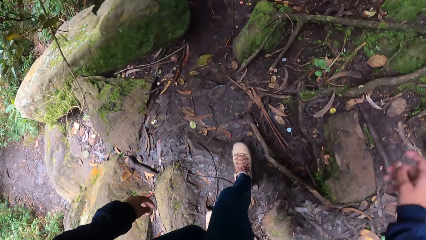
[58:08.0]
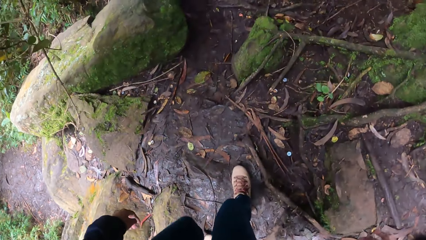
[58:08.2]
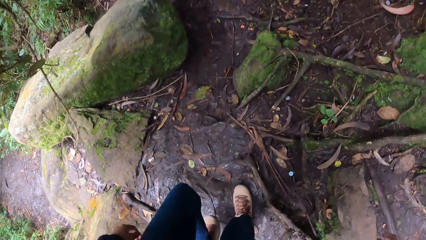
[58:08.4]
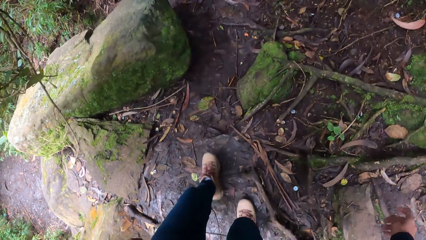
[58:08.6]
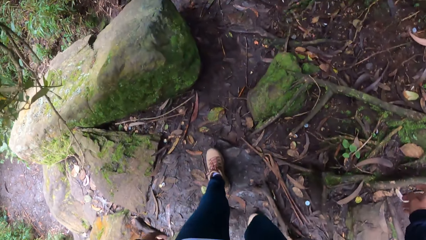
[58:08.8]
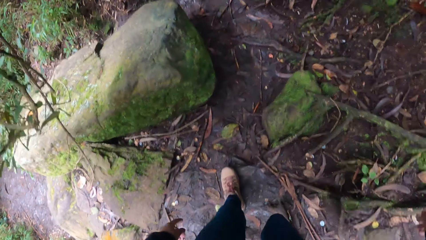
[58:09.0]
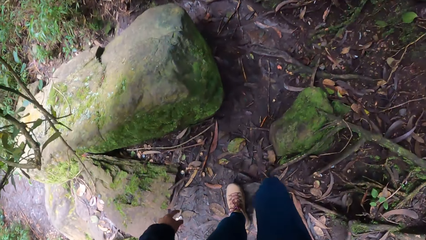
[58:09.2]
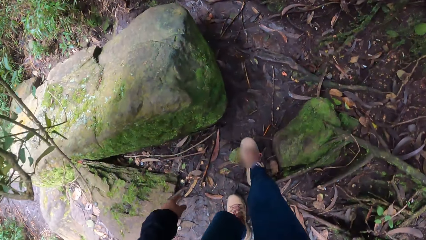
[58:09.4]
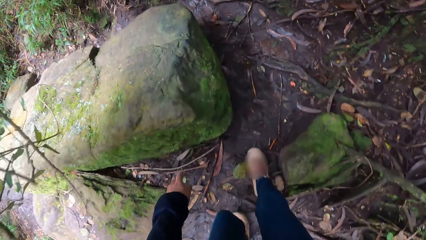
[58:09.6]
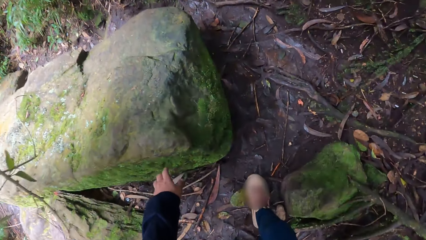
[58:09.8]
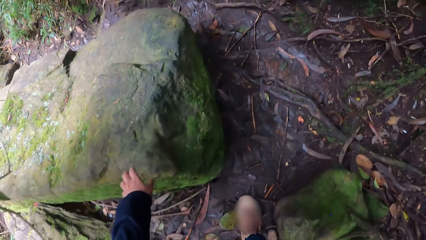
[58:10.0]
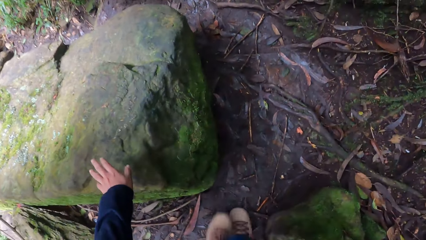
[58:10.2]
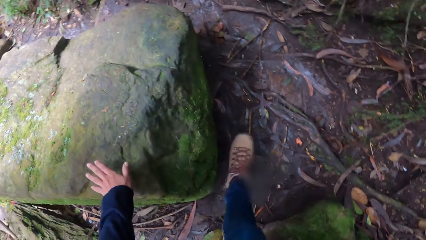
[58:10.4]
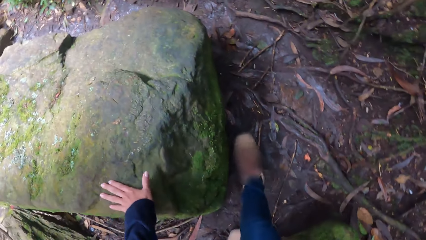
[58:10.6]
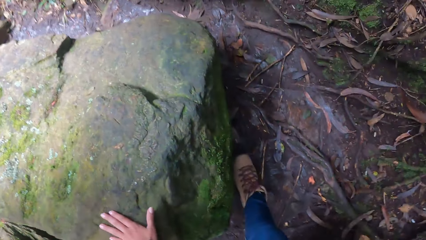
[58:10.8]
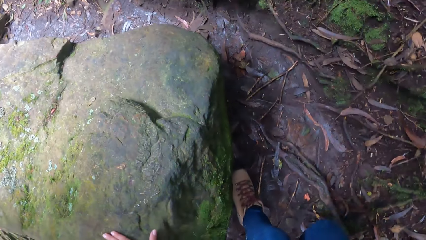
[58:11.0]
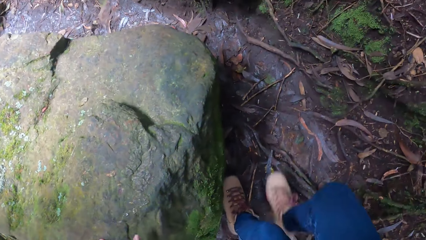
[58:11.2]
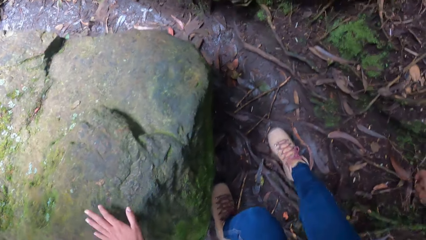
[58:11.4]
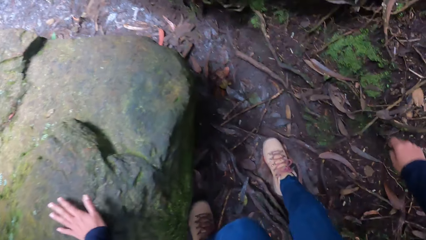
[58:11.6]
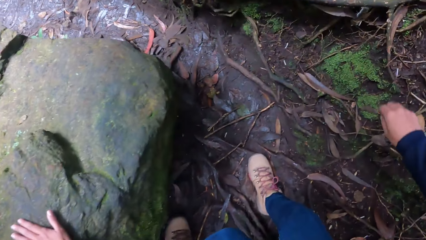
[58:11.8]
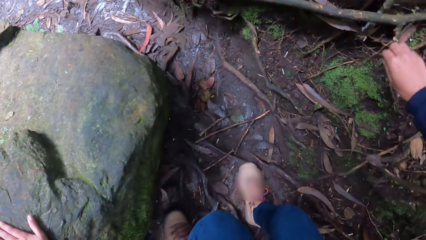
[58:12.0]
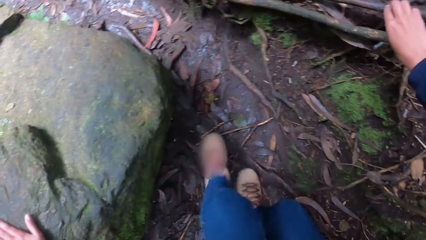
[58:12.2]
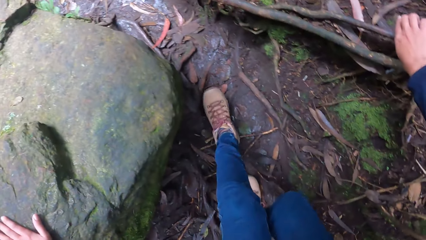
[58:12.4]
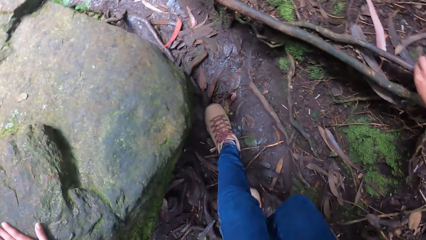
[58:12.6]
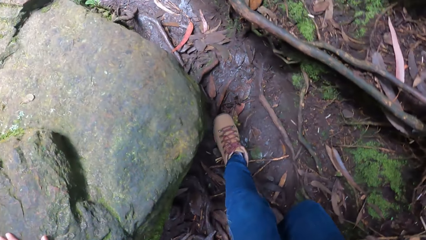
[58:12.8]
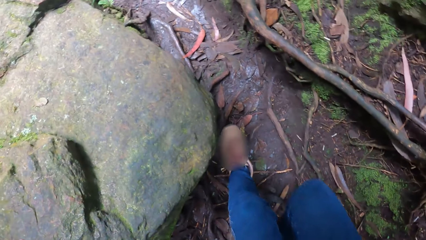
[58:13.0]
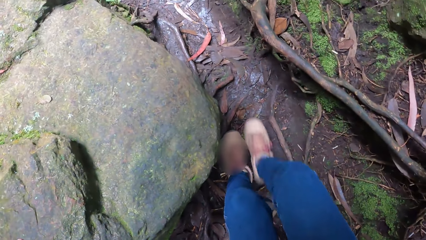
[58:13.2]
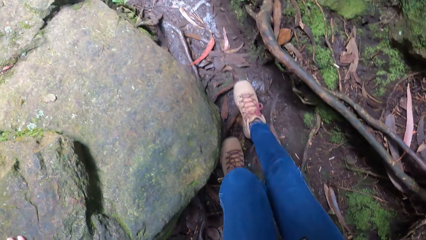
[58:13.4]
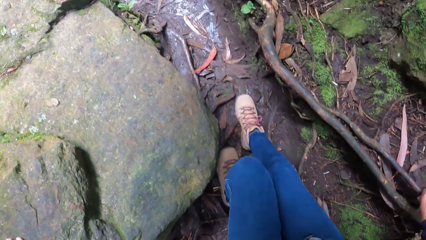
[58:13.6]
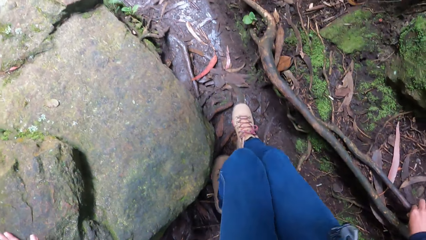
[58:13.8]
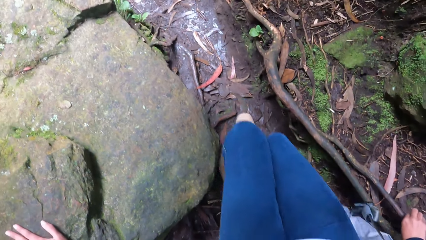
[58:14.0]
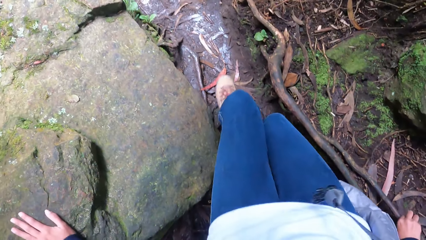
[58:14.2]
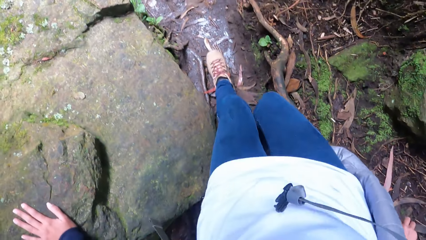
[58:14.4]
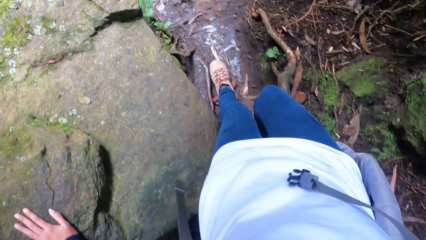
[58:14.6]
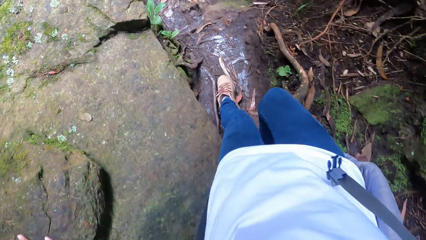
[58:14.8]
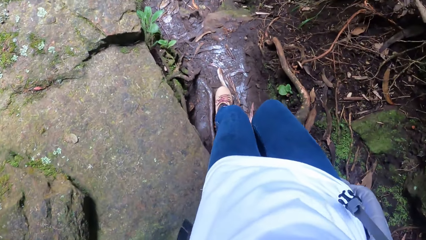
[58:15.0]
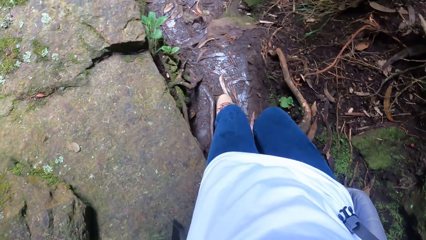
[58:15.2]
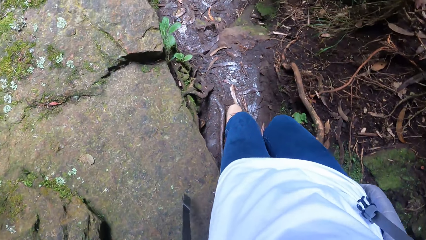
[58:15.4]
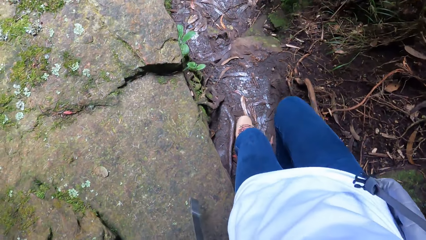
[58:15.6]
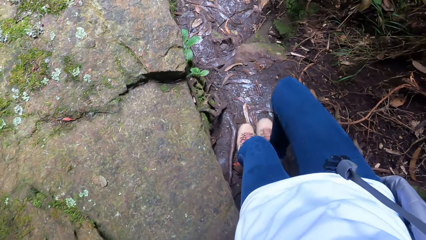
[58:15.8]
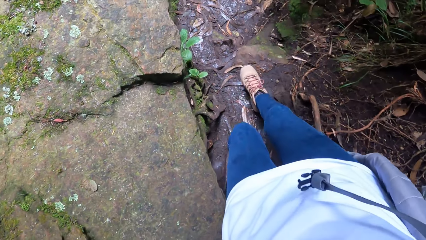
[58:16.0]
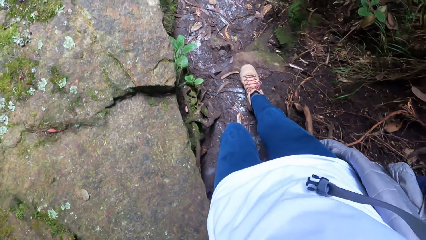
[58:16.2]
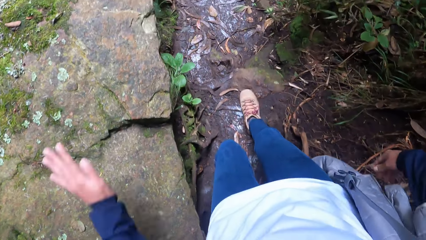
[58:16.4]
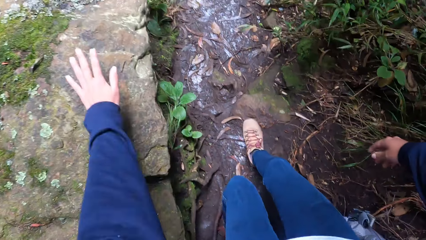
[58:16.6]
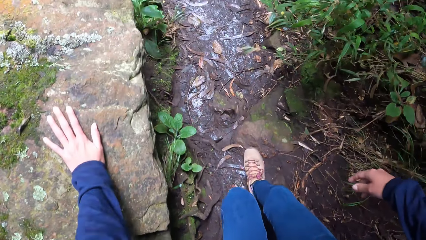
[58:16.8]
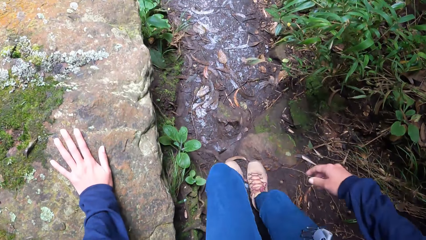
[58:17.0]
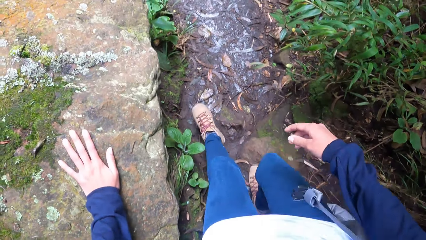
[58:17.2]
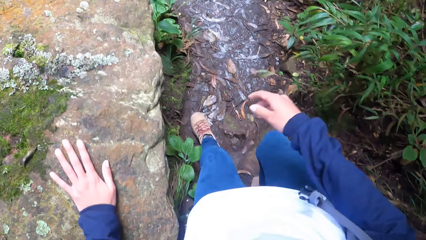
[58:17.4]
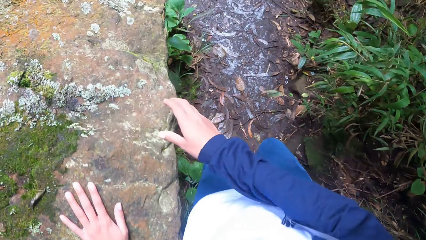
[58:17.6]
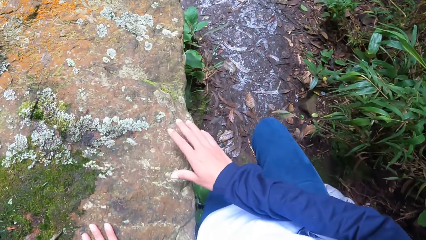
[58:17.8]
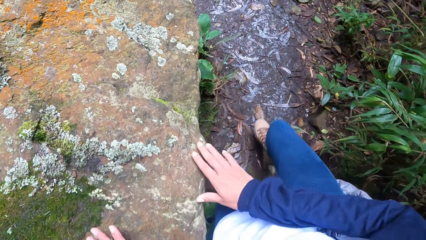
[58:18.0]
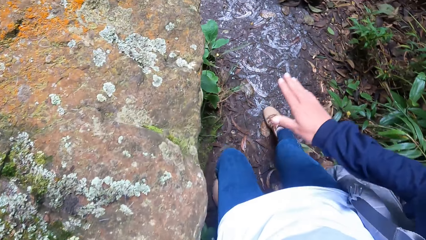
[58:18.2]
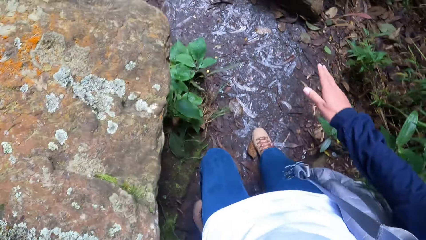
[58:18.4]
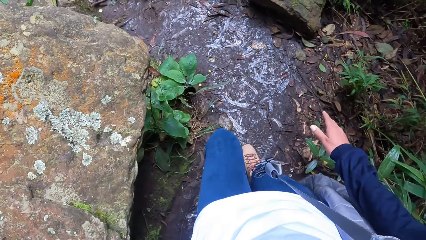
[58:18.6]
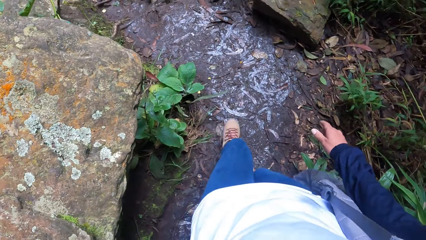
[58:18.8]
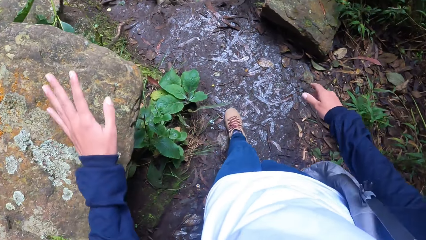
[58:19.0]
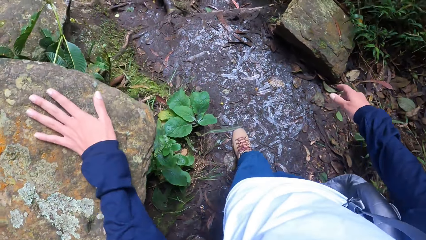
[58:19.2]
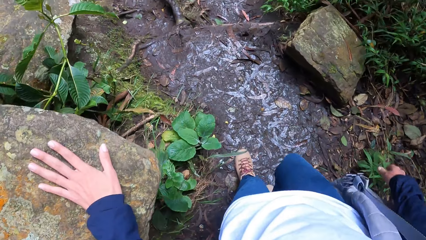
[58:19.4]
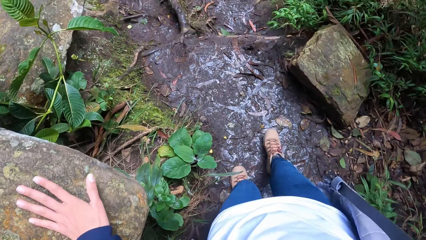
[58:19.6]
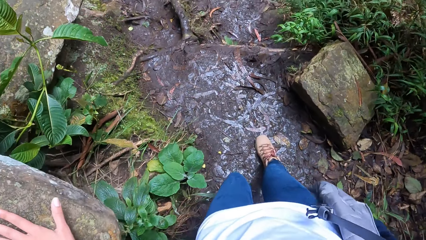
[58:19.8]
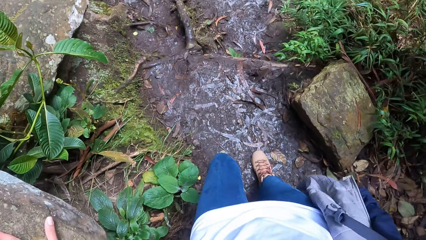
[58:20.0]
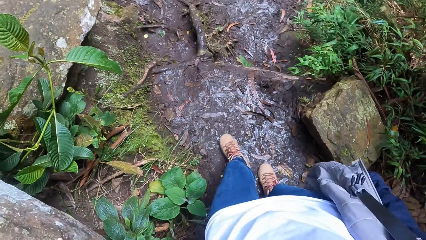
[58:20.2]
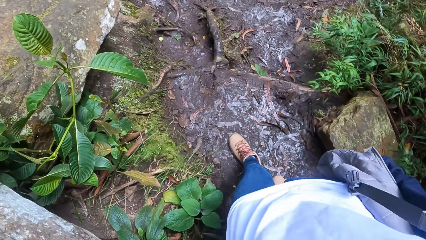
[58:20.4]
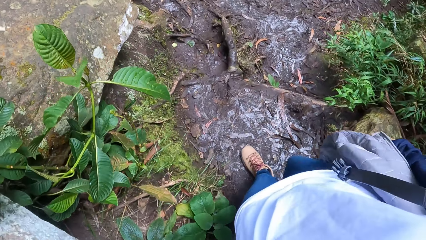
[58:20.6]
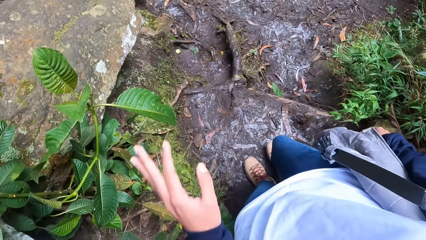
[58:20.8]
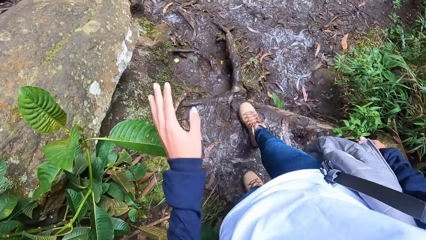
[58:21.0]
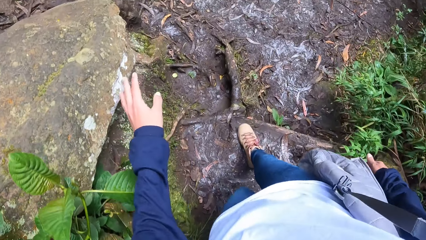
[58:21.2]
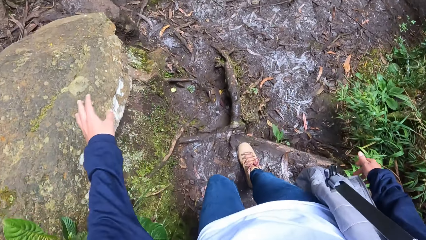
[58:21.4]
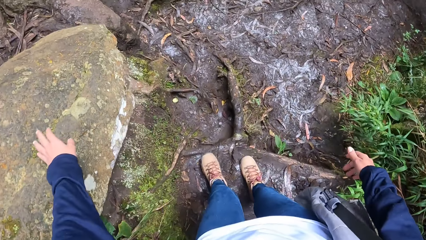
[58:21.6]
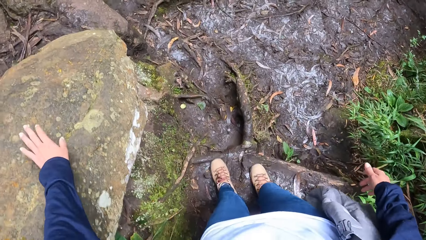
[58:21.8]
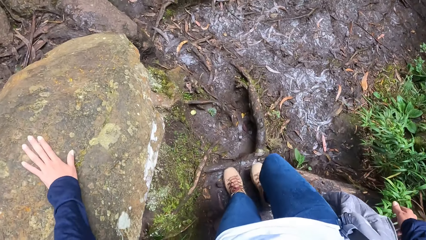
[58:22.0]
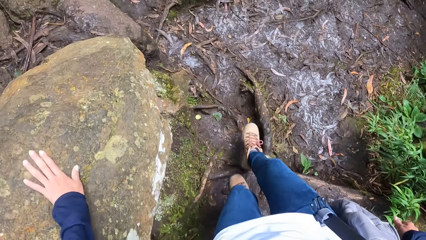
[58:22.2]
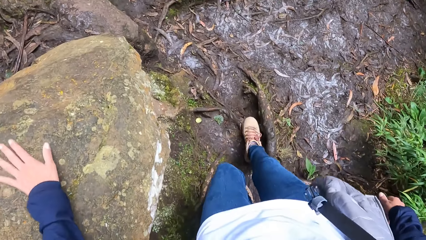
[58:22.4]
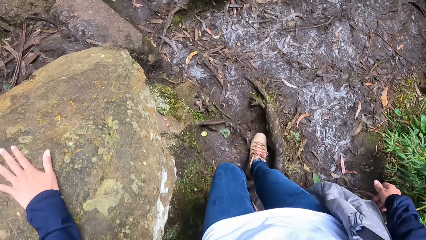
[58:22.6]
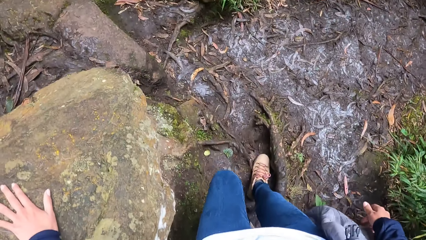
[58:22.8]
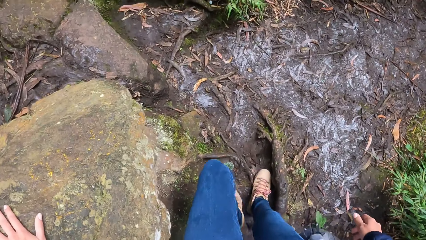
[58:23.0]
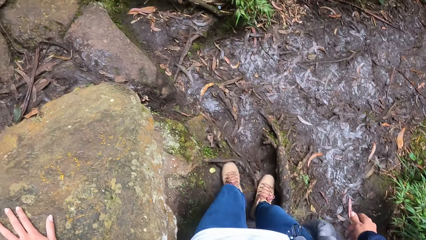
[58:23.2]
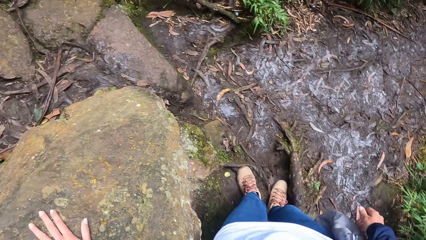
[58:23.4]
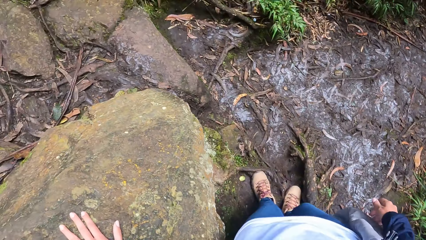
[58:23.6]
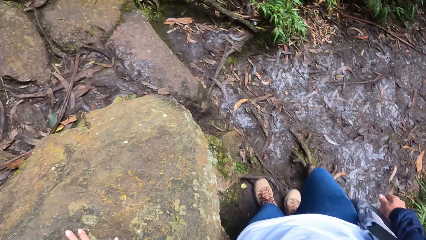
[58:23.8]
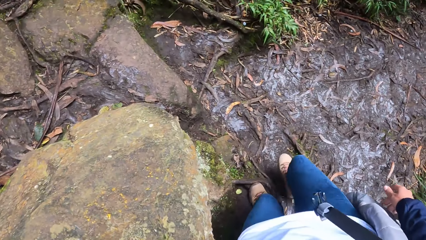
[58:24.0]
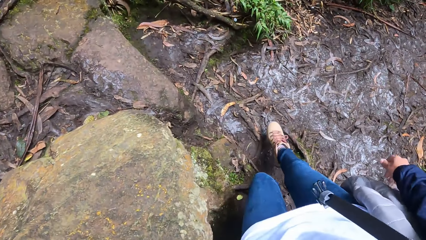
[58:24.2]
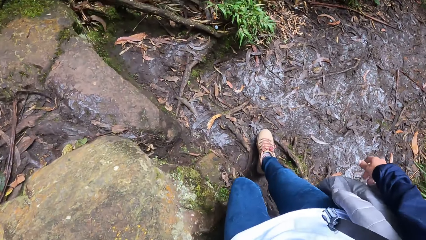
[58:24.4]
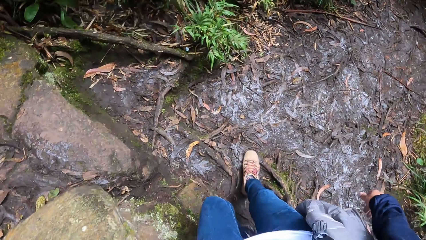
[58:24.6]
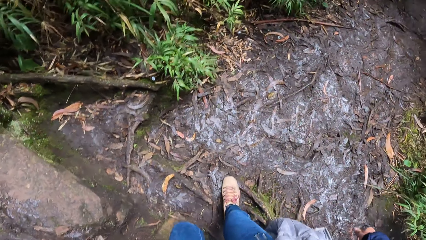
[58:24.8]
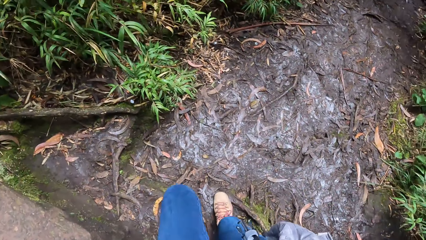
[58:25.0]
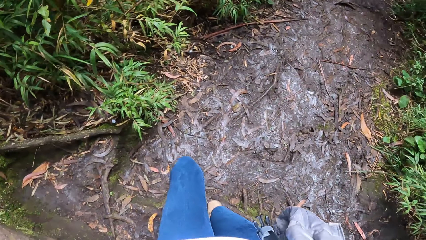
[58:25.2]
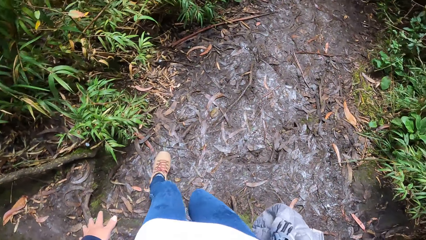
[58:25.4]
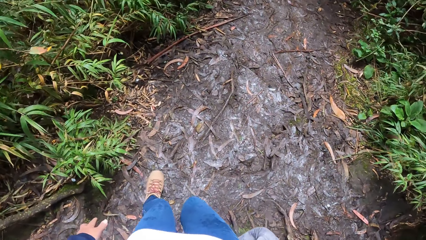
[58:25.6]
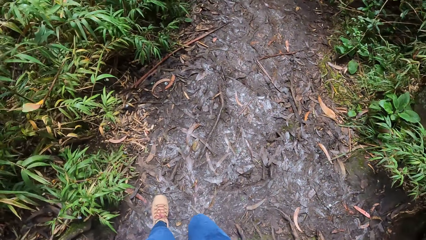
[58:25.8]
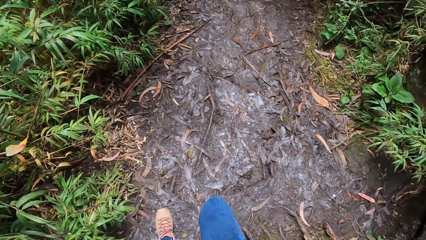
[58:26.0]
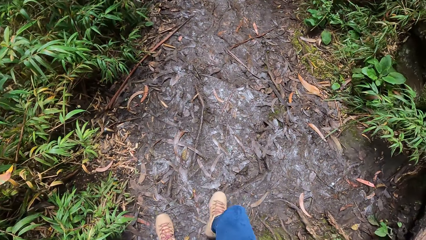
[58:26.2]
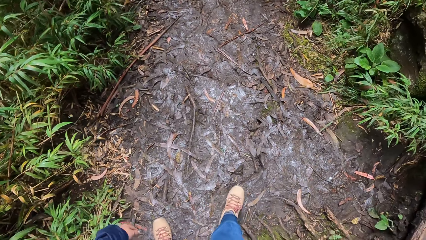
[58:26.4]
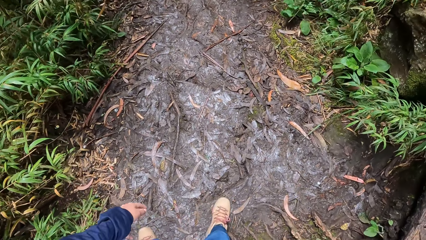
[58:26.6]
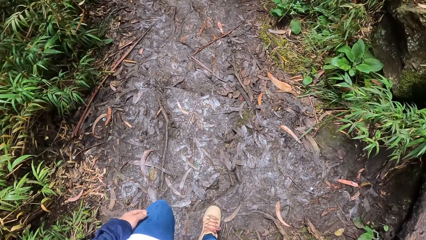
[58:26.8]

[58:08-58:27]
The camera wearer places her left hand on a rock. She places her left hand on the rock again. She places her right hand on a tree branch. She places her left hand on the rock. She places her right hand on the rock. She places her left hand on the rock. She places her left hand on the rock again.
